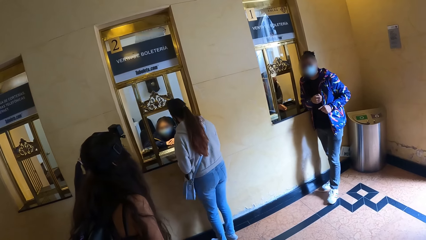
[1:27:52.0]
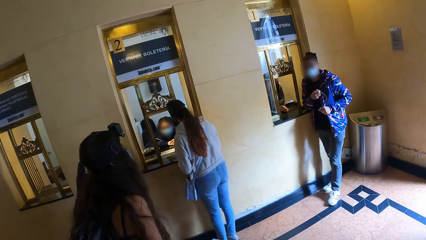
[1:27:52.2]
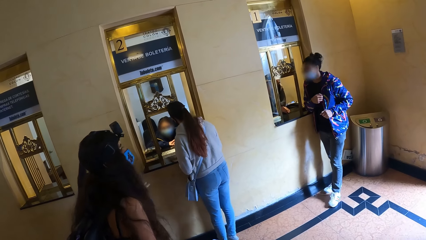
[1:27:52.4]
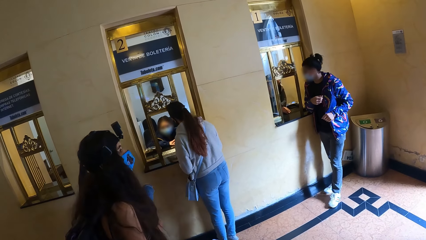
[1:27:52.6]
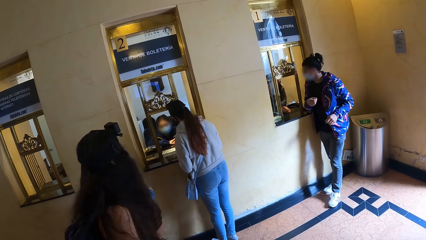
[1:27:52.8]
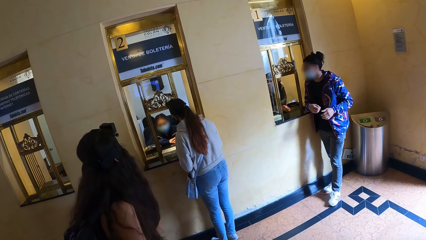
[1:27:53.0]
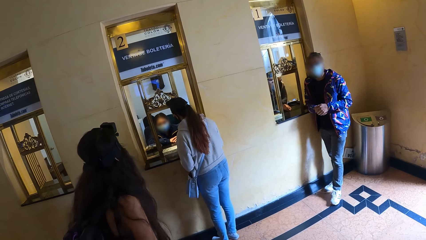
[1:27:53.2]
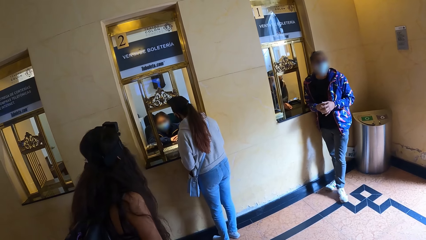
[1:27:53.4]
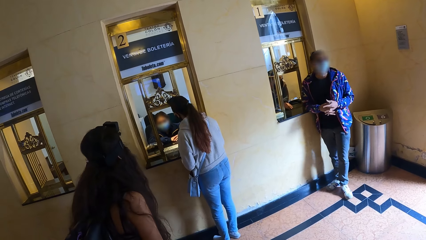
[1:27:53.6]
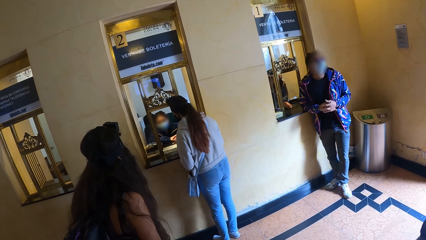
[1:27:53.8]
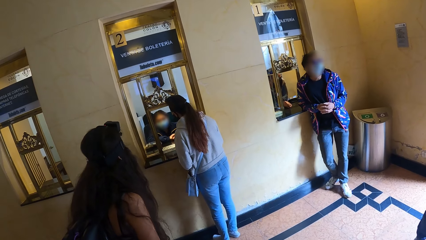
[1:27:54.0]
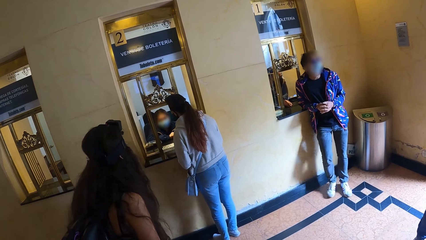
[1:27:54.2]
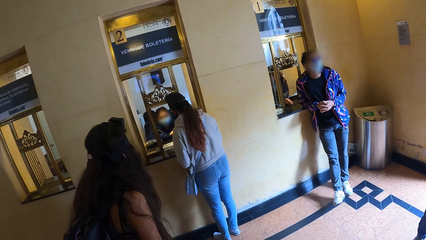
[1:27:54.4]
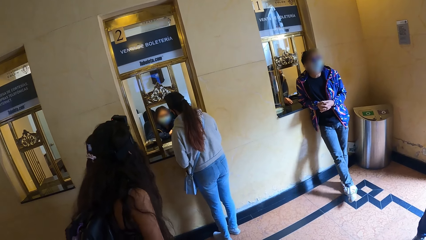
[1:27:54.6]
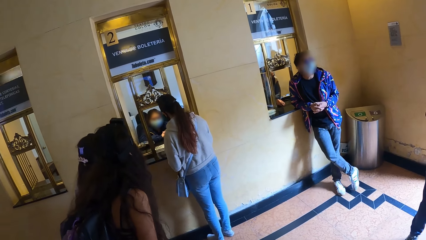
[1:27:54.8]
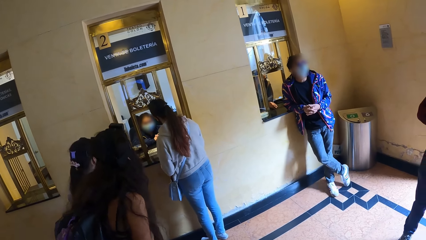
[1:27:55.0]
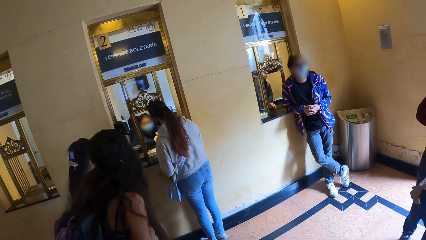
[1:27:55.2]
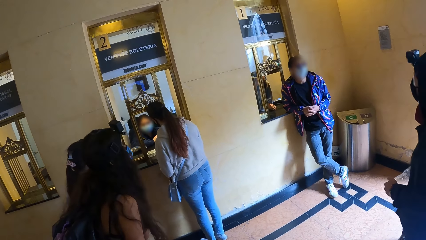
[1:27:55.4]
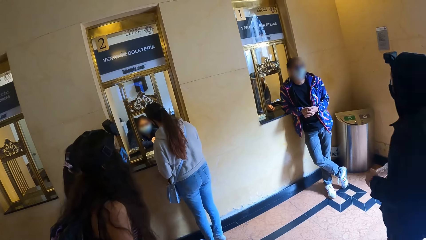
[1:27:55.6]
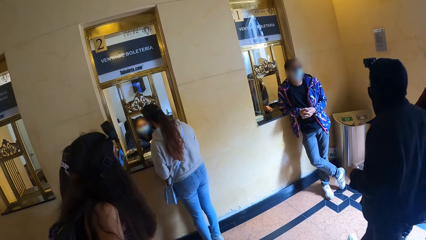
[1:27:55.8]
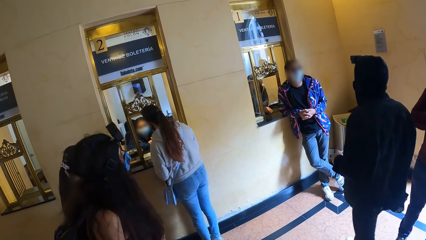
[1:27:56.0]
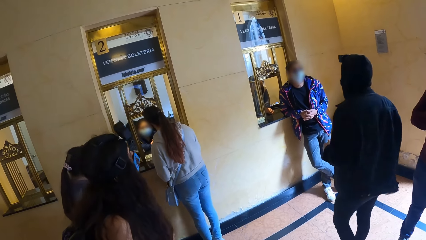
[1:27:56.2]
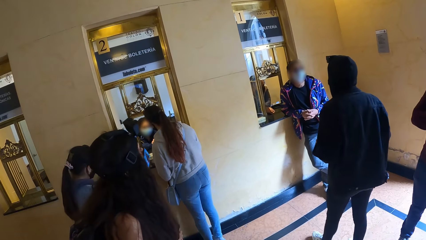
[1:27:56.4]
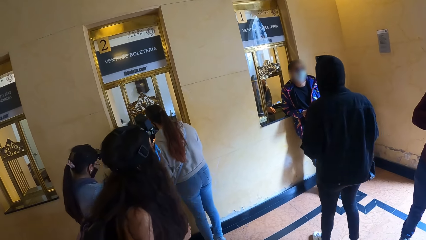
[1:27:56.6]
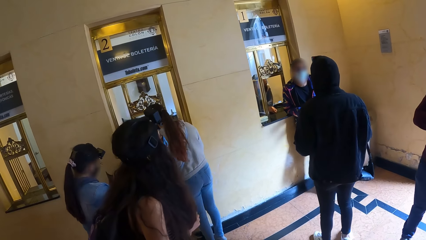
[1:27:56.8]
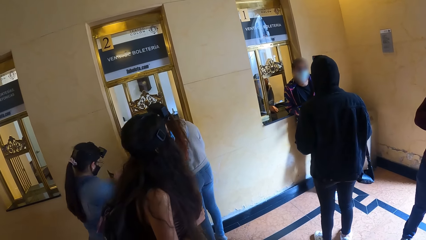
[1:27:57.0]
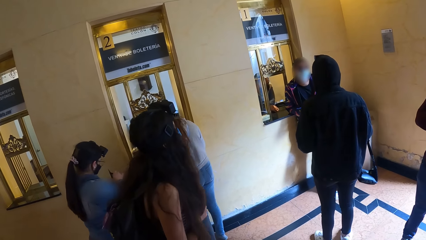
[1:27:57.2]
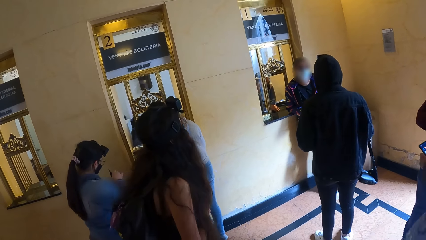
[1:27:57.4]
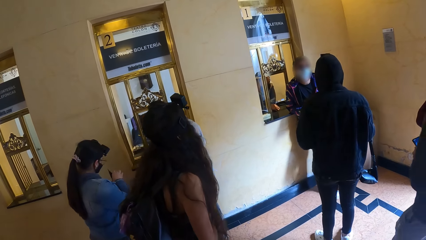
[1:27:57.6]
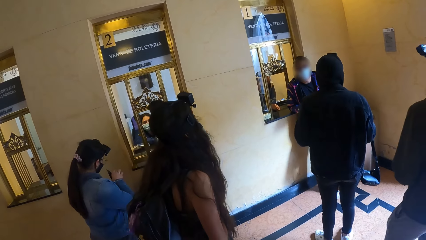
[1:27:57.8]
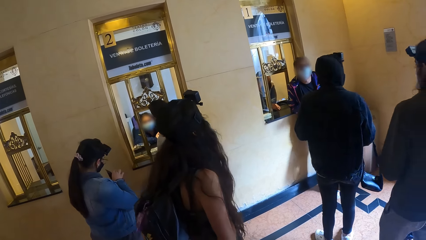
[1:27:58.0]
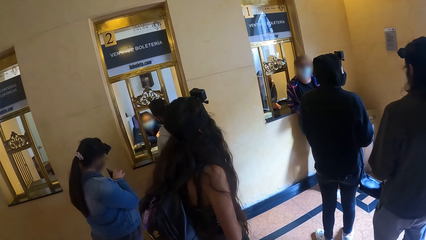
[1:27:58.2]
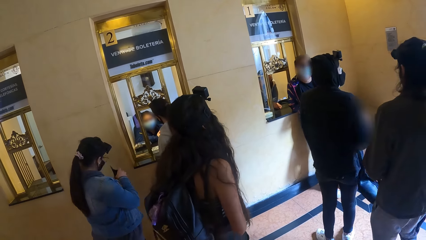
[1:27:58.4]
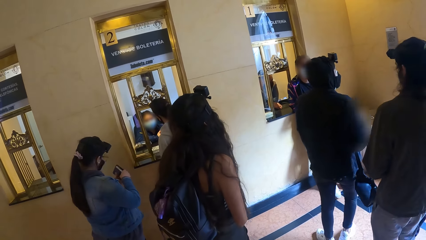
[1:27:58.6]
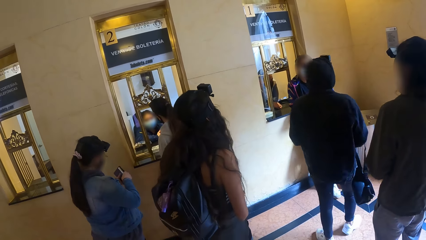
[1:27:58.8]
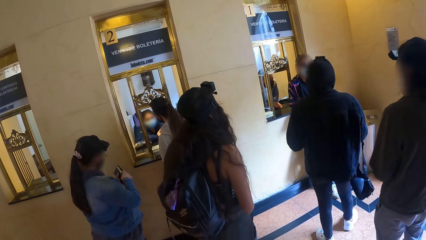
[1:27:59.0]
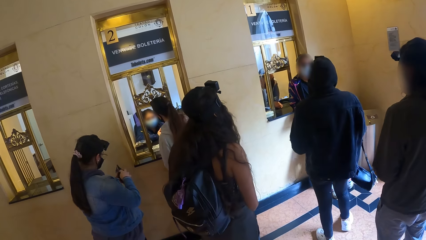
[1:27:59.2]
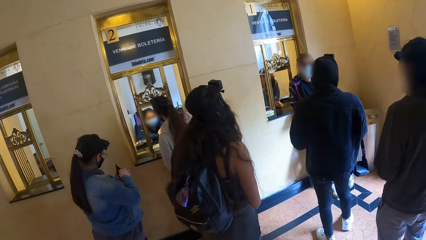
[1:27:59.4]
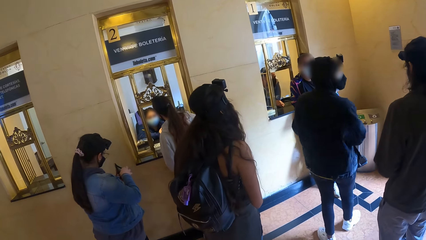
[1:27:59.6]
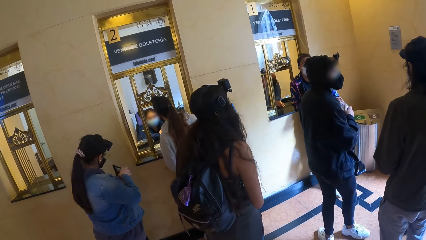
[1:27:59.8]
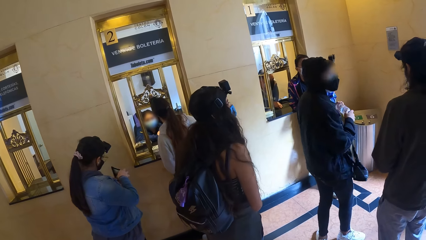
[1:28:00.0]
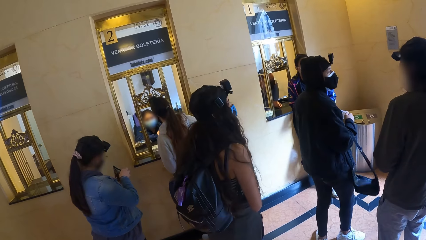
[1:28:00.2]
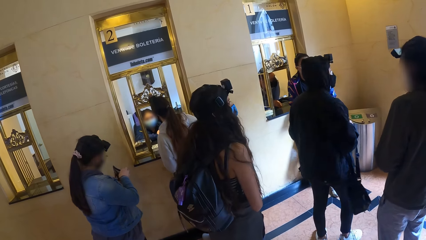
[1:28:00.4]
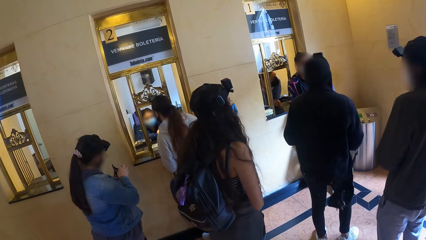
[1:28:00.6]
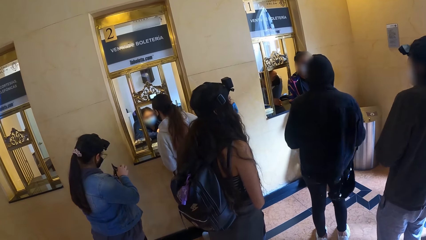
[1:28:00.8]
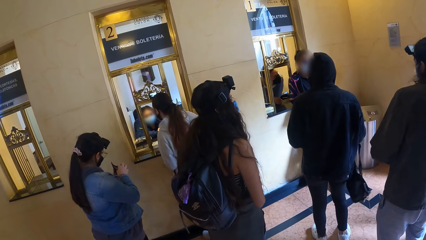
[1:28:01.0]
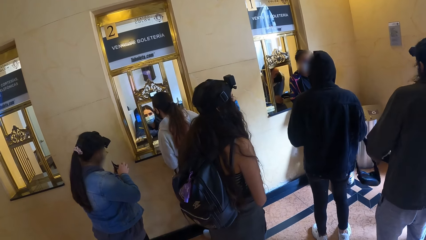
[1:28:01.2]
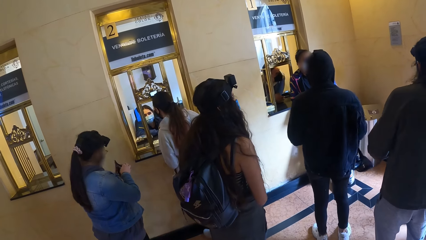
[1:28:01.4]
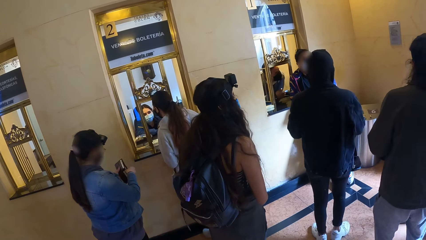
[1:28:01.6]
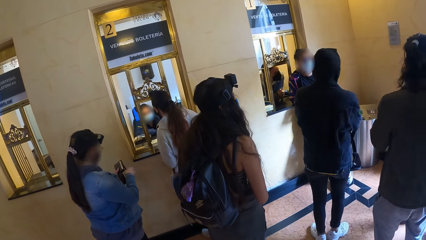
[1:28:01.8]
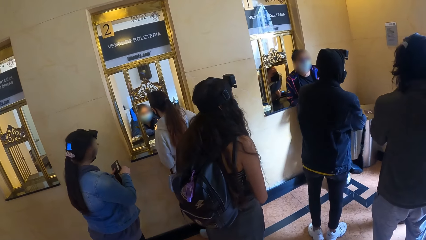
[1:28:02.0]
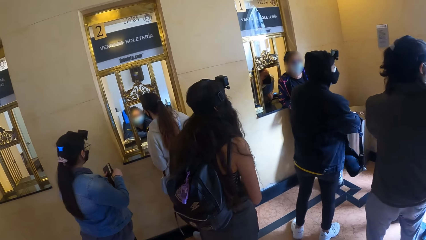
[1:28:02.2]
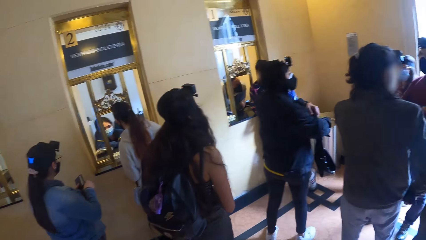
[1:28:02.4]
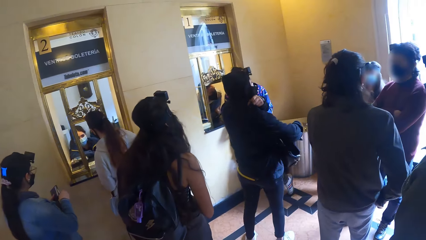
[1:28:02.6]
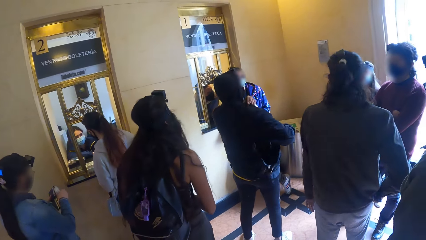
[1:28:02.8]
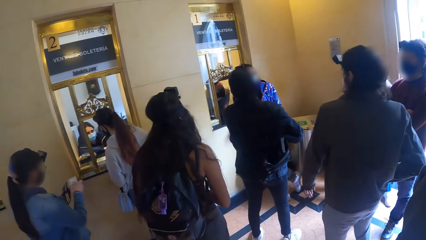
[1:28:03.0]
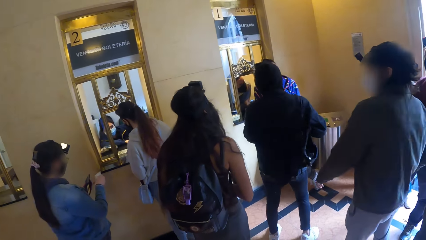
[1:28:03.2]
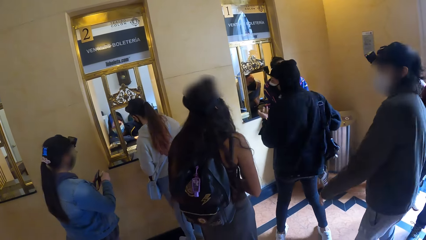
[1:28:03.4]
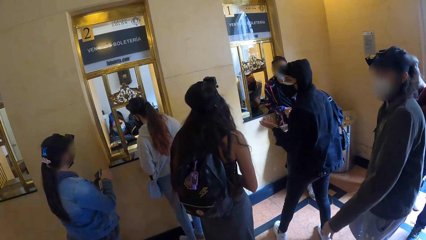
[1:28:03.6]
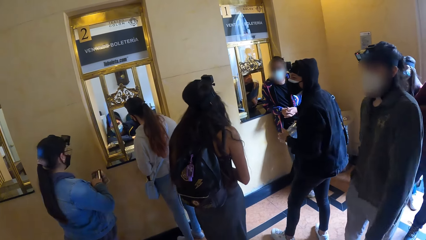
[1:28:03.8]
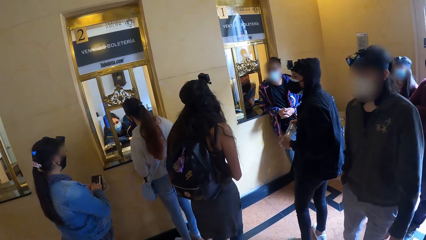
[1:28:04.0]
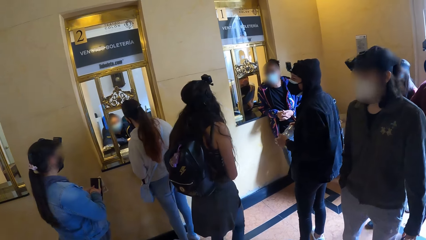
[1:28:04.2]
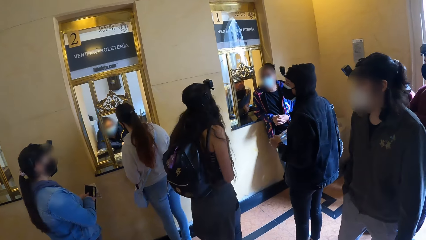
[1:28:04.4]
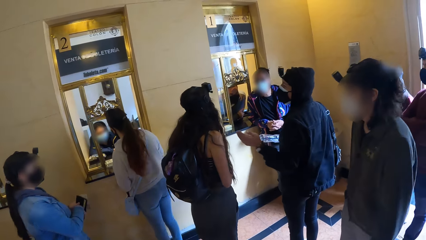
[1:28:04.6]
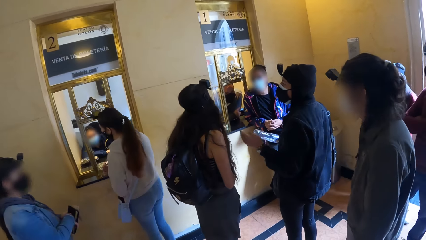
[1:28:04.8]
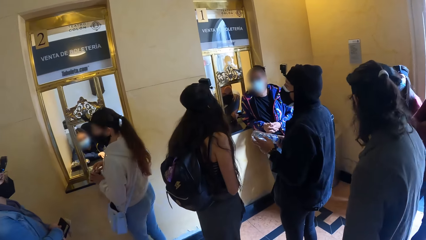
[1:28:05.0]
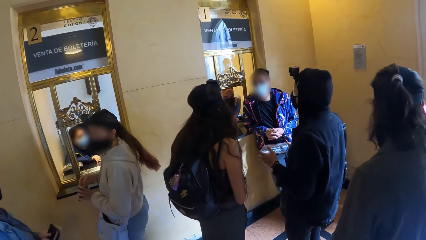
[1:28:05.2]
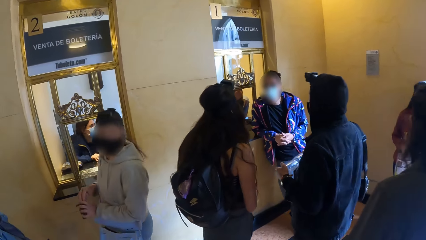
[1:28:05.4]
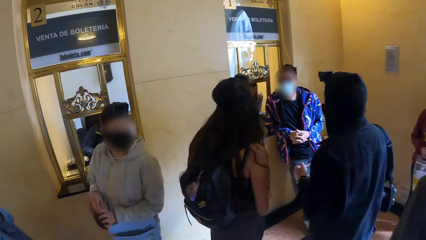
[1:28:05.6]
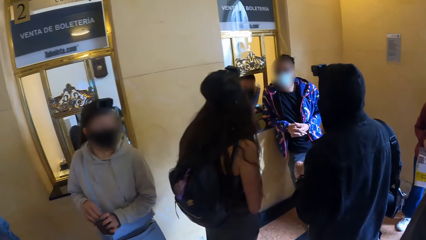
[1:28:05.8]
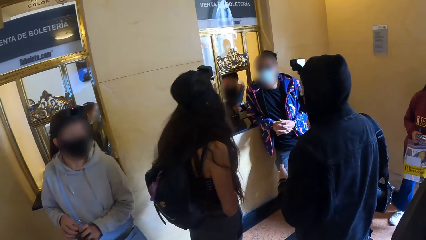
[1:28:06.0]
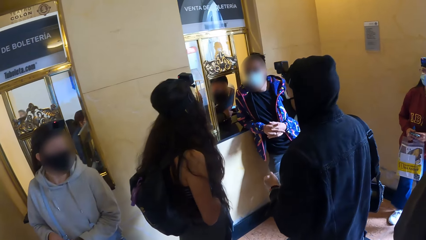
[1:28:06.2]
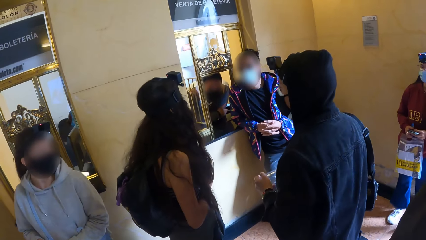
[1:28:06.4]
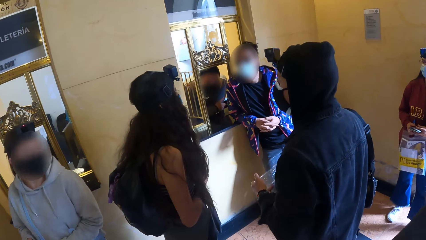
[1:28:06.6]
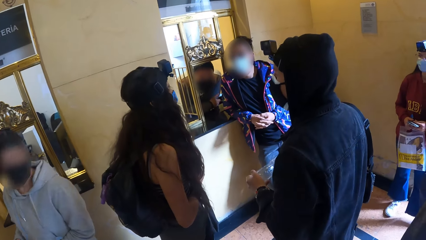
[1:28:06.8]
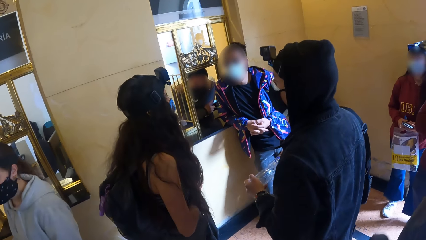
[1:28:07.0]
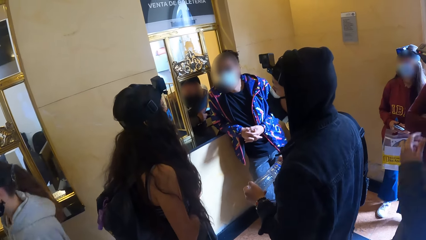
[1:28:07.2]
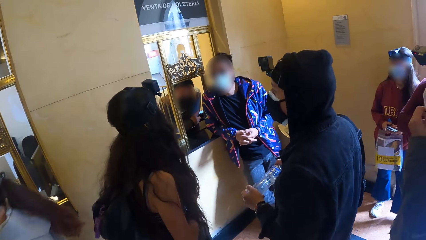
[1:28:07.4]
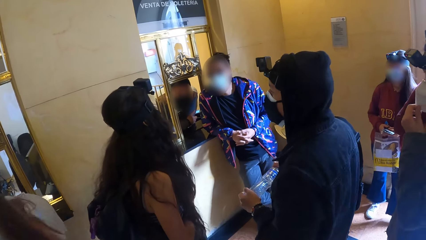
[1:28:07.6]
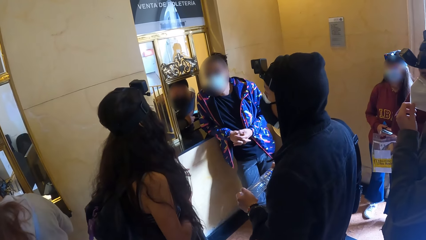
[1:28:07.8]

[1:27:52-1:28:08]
A lady picks up money from a porch. The camera wearer looks around.
